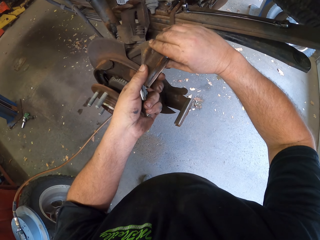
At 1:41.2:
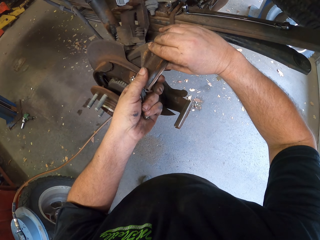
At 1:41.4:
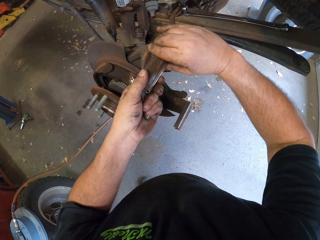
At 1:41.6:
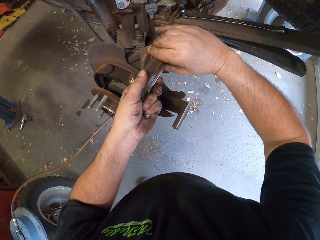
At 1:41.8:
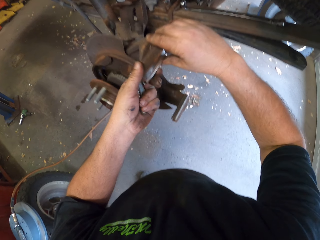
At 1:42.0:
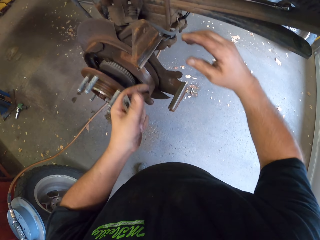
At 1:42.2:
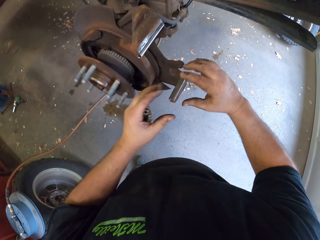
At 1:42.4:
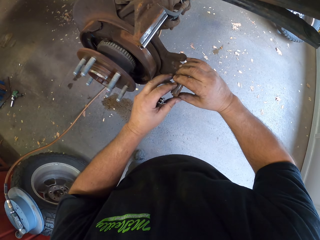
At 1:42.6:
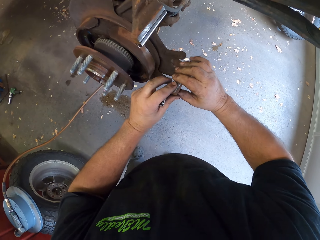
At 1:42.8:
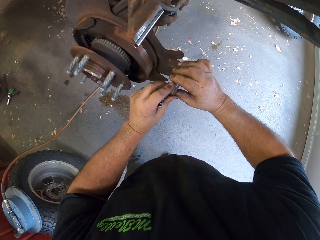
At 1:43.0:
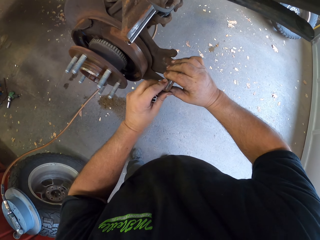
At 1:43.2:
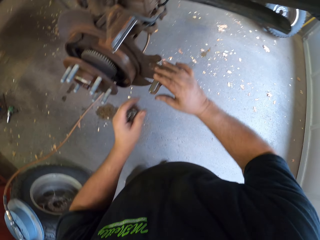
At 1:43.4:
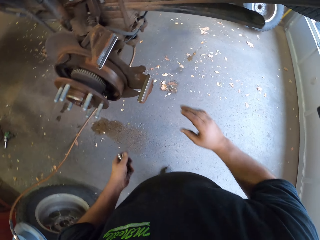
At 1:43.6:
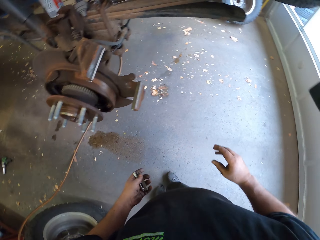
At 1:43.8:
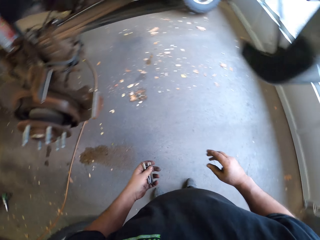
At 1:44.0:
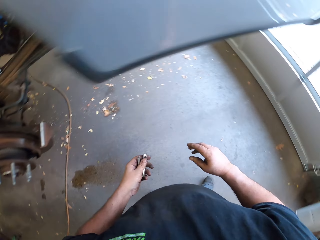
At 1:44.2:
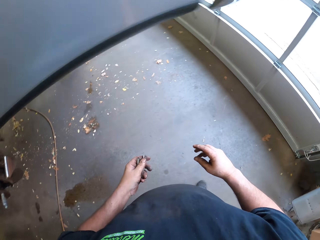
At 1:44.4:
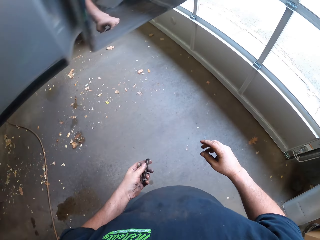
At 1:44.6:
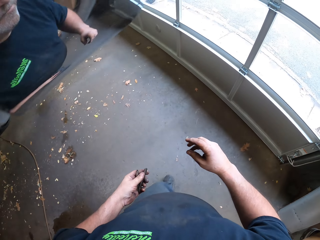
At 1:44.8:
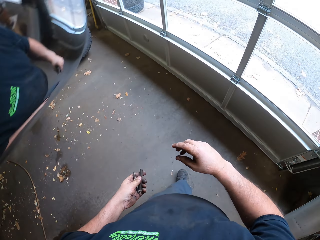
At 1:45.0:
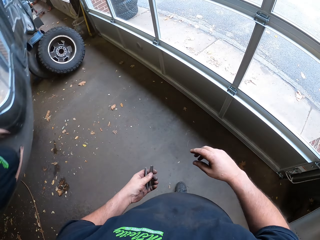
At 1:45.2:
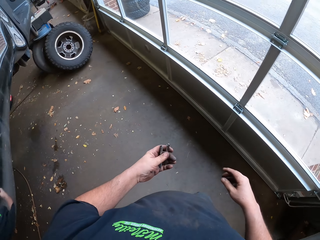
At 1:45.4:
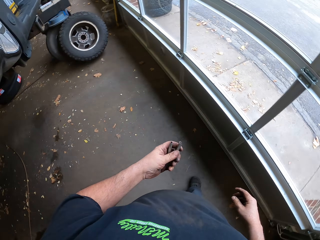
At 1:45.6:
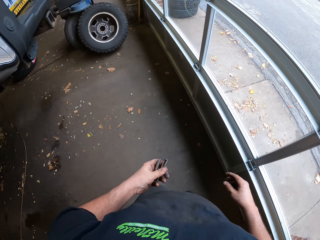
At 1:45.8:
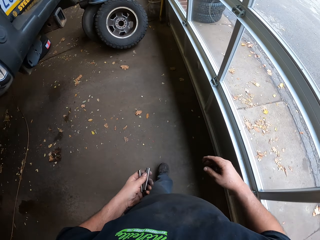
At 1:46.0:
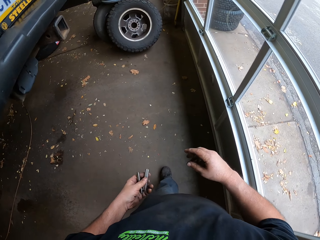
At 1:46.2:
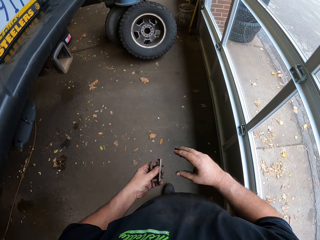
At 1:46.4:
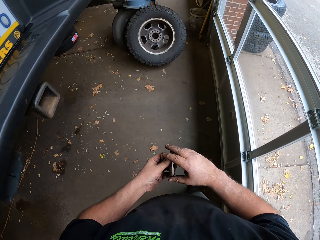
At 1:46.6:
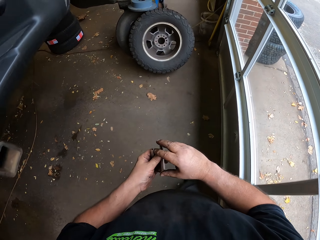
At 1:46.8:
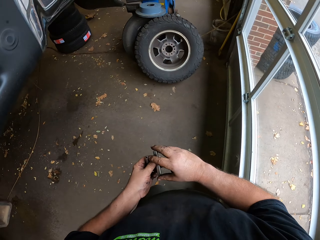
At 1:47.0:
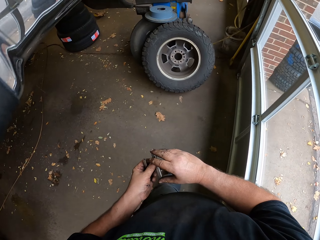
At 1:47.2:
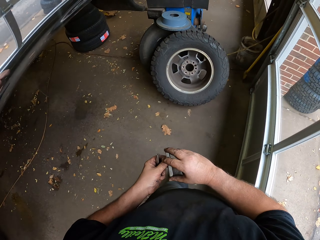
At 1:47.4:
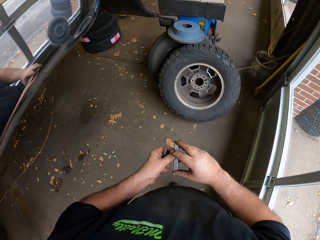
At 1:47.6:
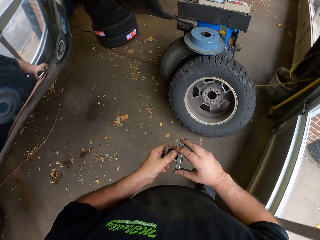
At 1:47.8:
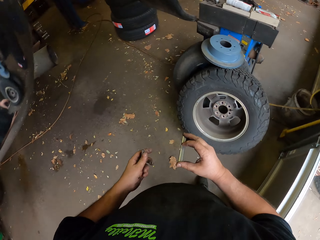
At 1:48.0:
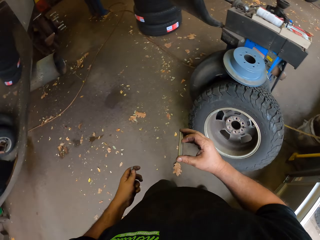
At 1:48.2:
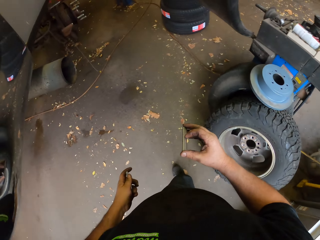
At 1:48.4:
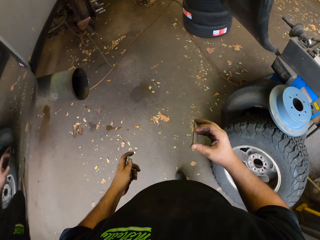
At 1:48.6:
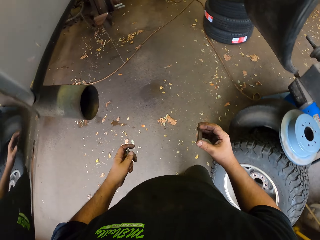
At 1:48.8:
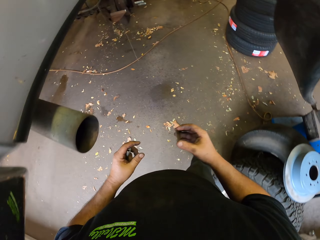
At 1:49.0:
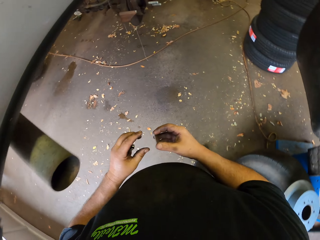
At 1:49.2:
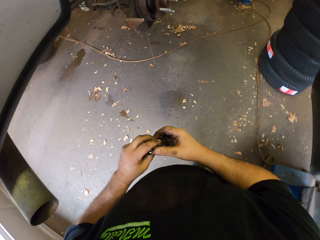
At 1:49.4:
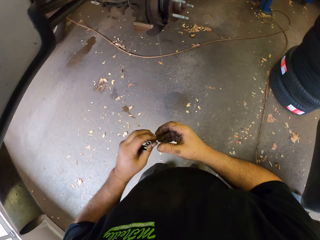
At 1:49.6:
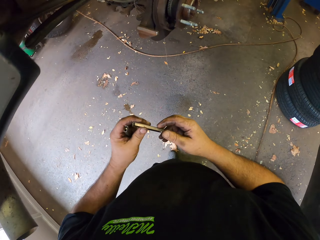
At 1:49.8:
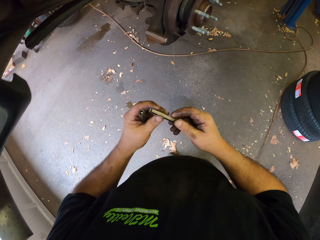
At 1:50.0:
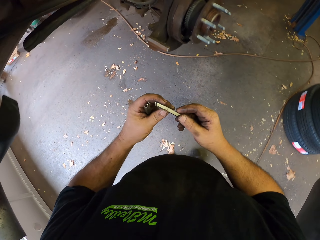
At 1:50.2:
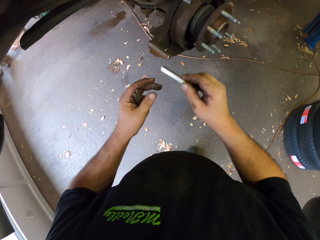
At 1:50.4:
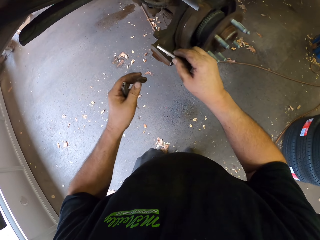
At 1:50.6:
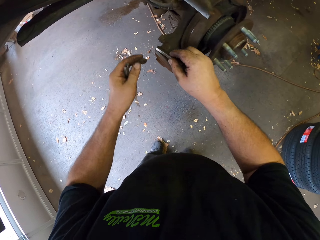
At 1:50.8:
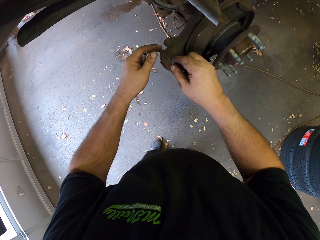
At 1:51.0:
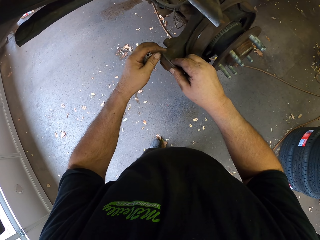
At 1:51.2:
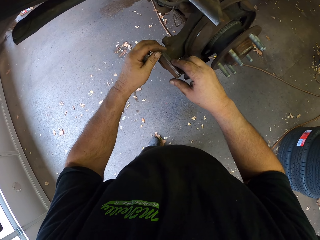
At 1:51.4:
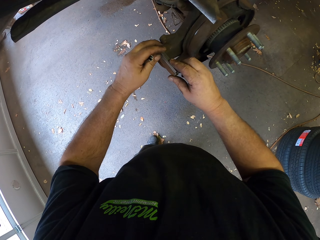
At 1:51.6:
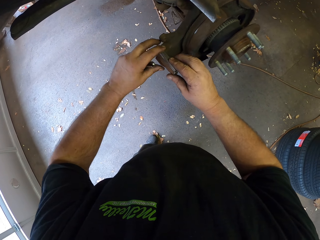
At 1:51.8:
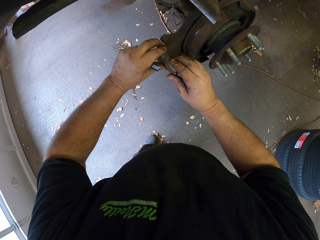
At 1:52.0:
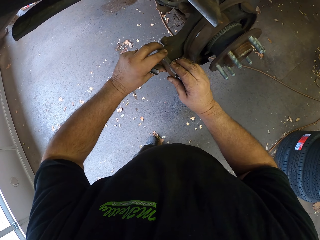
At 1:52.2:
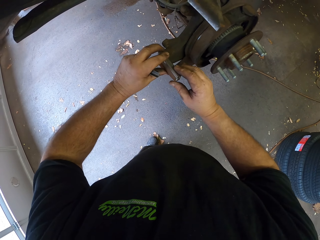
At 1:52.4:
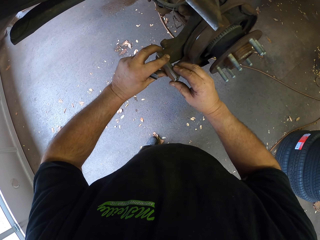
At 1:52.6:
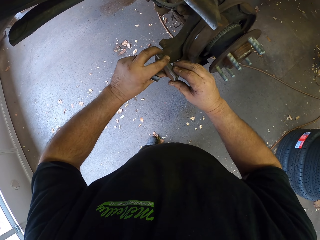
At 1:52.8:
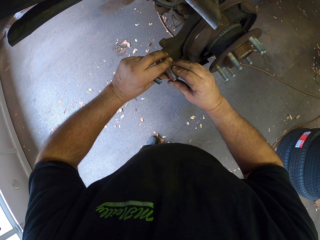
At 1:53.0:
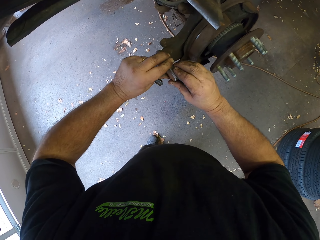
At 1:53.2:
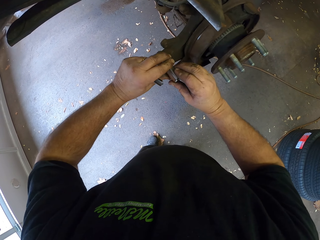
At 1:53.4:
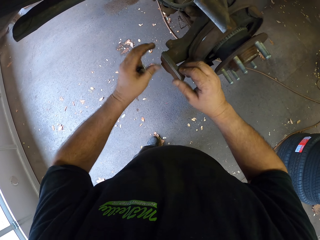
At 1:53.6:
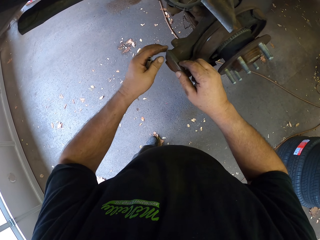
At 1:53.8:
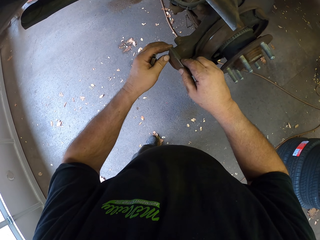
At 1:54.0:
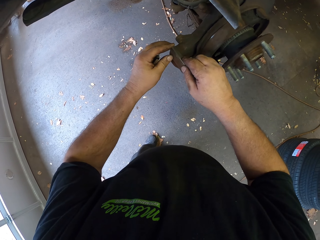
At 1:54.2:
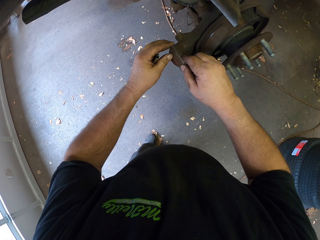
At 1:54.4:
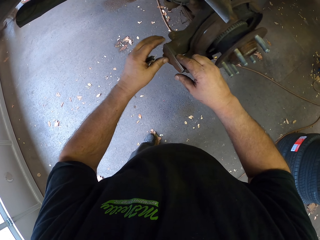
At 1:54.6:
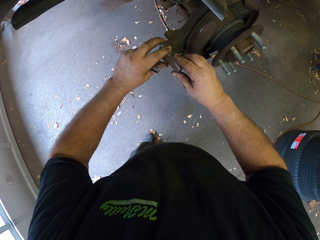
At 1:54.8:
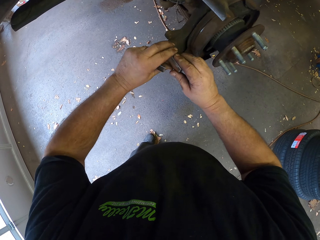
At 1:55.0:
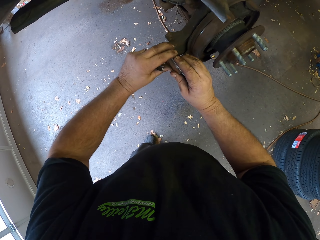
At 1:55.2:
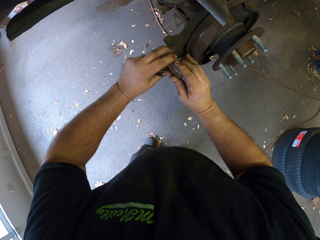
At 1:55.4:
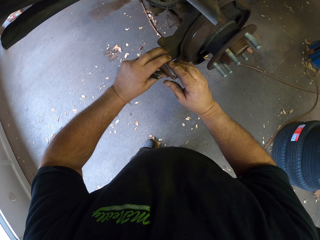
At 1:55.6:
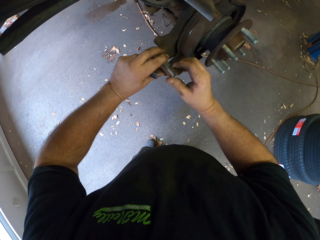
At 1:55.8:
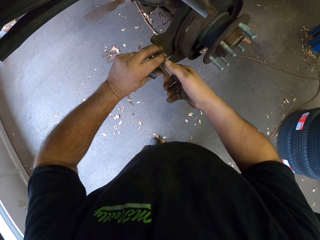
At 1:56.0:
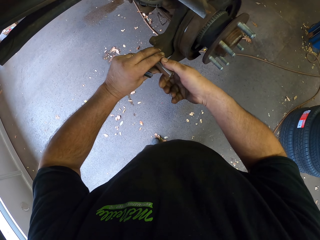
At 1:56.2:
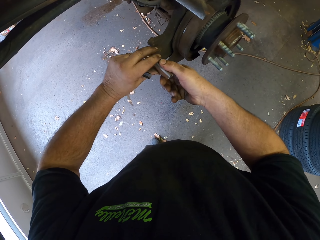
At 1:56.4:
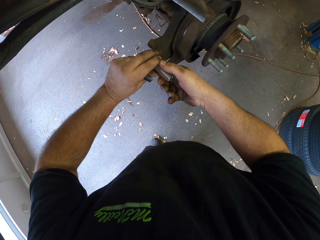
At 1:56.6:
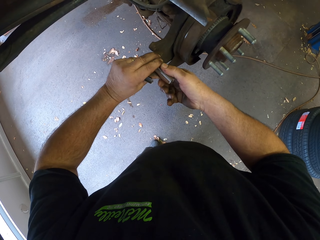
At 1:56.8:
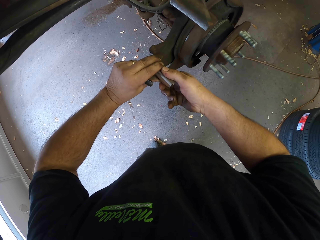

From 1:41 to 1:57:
The camera wearer walks around the garage. They put small metal bars on the wheel stud.

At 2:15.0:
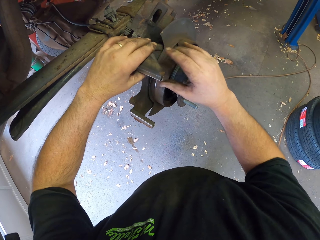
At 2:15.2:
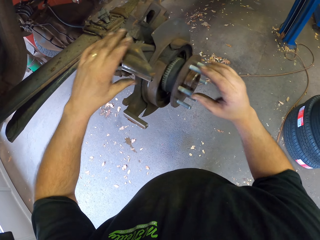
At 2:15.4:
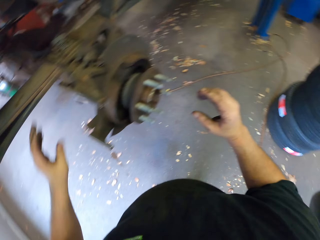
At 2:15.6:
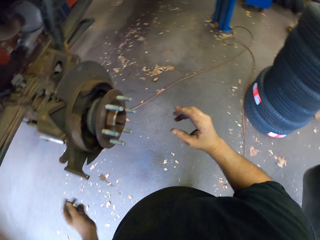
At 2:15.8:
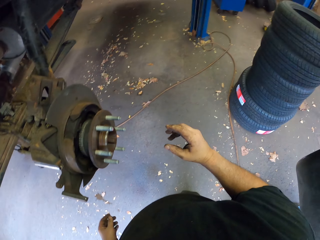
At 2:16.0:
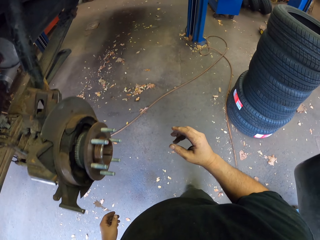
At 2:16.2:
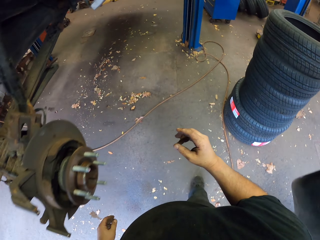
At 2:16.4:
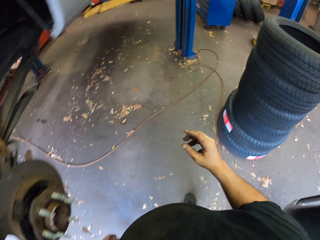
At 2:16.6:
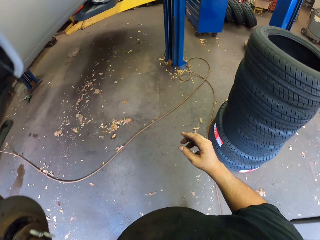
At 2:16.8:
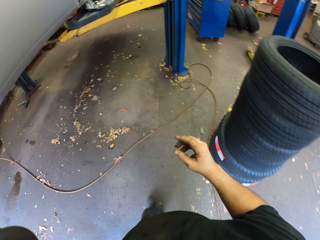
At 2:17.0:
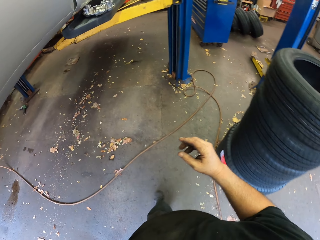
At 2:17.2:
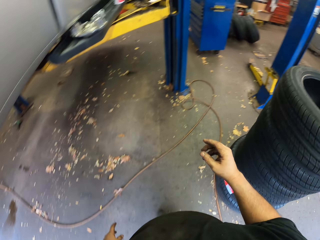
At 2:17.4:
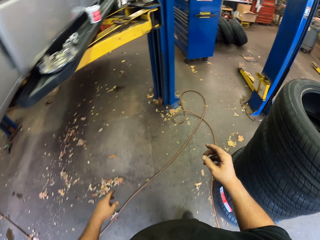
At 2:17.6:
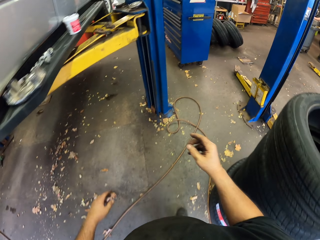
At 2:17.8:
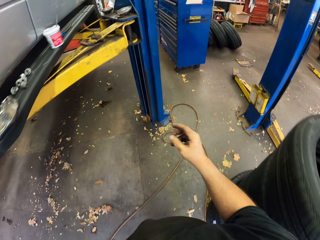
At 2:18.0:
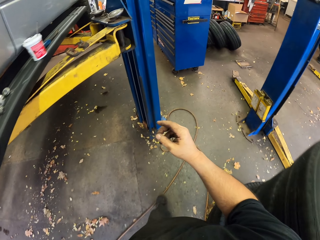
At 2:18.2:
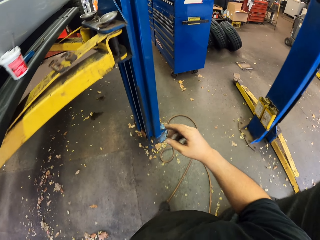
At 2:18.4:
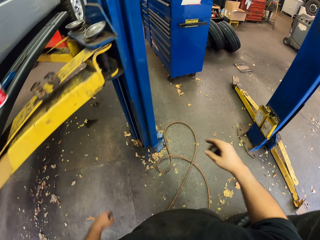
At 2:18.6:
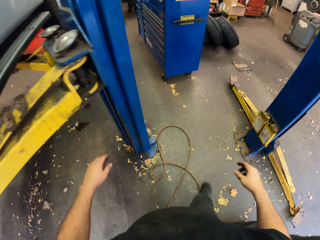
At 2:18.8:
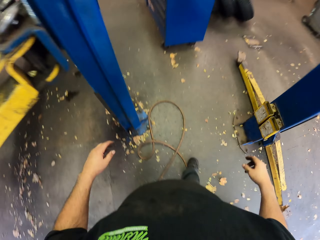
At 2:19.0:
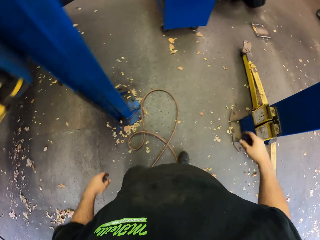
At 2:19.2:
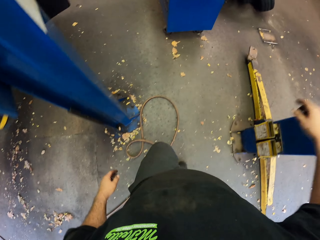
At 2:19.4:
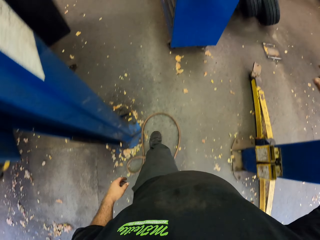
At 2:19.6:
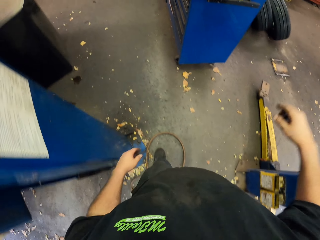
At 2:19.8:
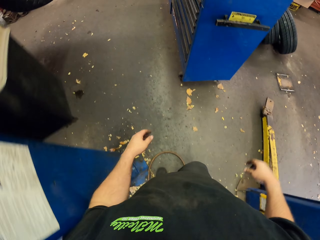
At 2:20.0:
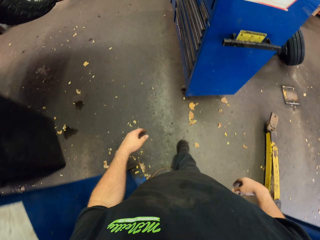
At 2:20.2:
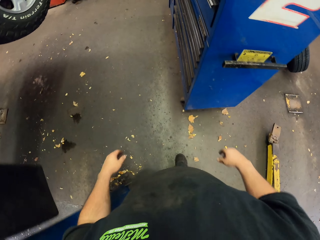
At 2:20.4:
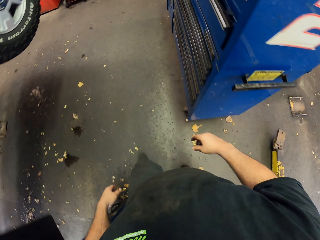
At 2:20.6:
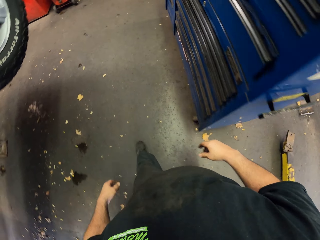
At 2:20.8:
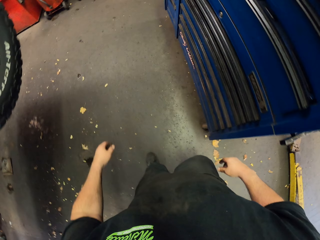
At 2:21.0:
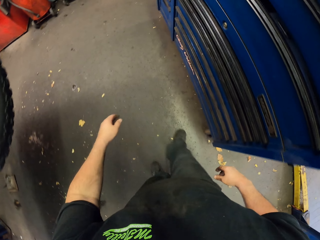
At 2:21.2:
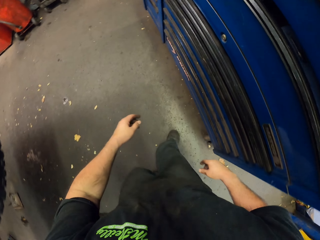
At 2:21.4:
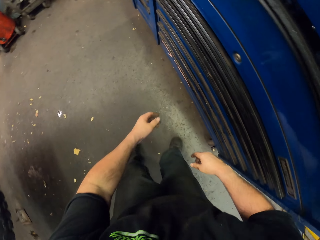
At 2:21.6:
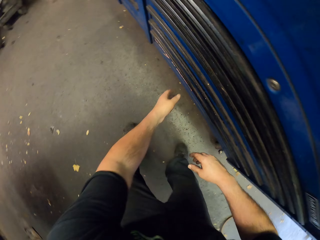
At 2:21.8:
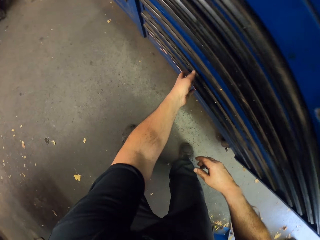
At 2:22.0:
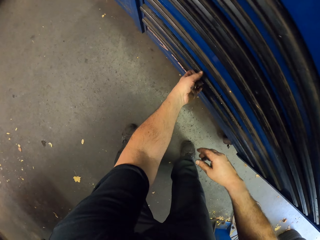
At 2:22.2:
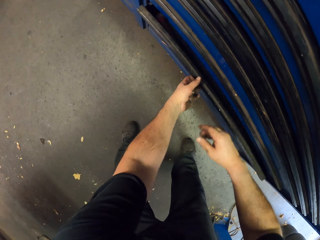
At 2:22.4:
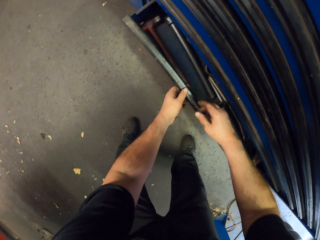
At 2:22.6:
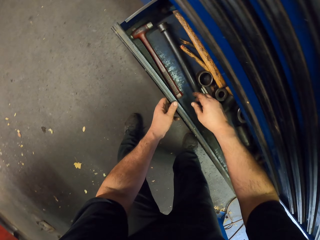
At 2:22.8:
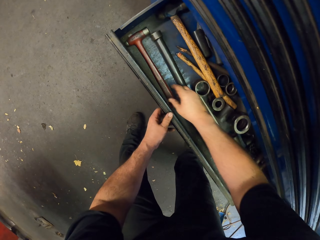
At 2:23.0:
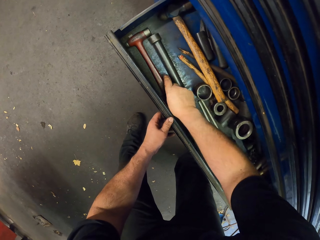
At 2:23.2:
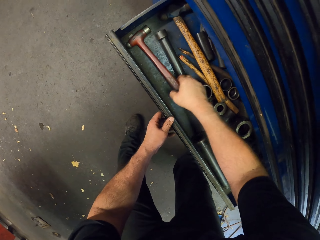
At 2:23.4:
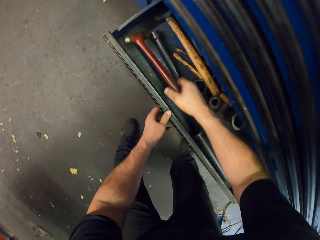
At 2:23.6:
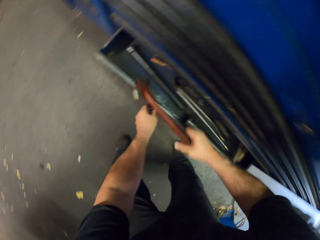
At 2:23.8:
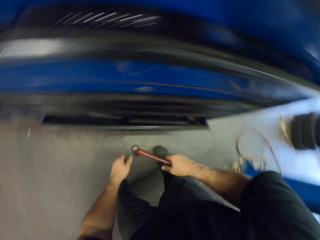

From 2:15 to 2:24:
The camera wearer walks around the garage. They pull a drawer and take a hammer from inside the drawer.
